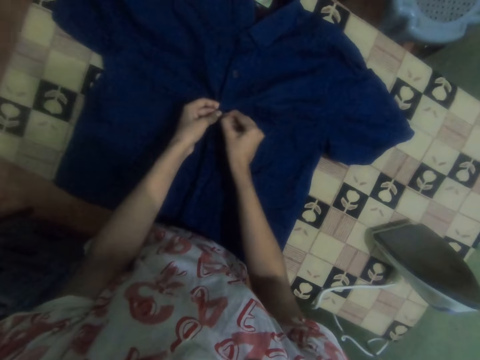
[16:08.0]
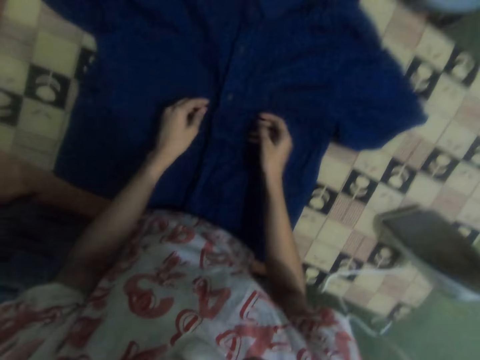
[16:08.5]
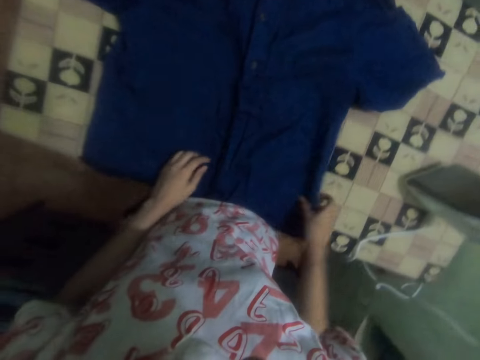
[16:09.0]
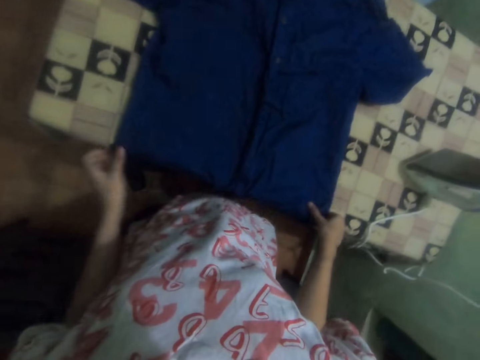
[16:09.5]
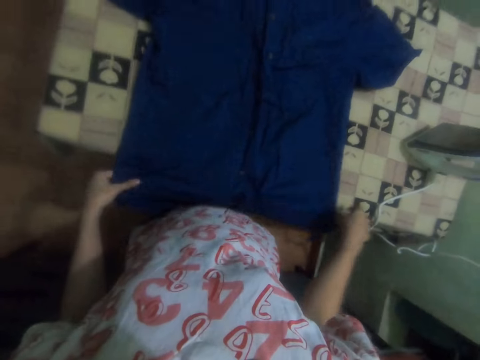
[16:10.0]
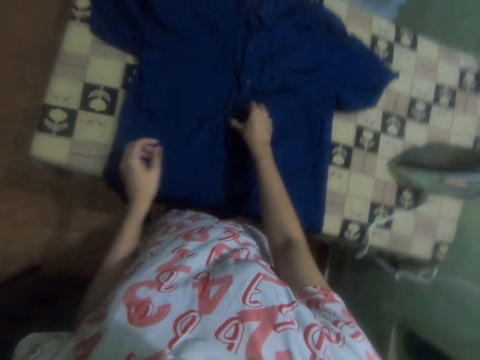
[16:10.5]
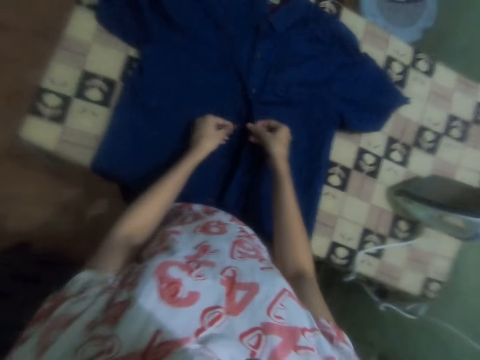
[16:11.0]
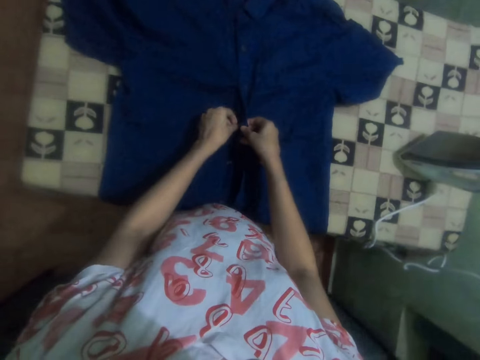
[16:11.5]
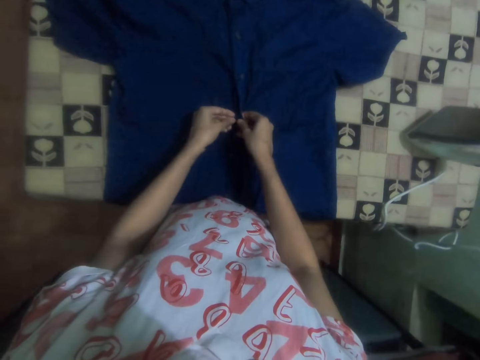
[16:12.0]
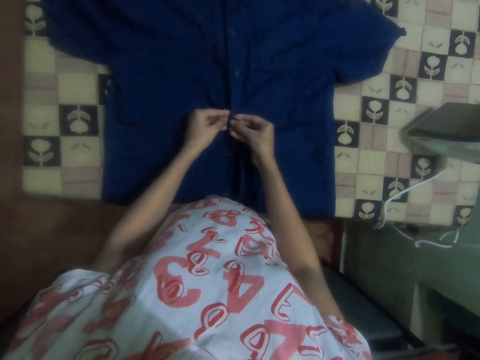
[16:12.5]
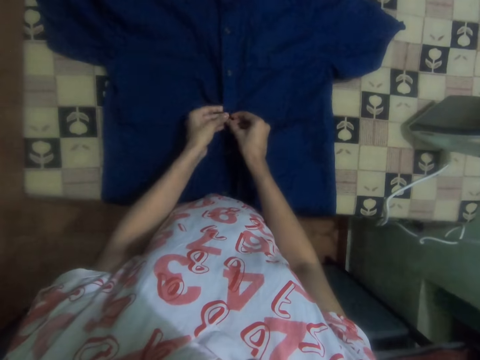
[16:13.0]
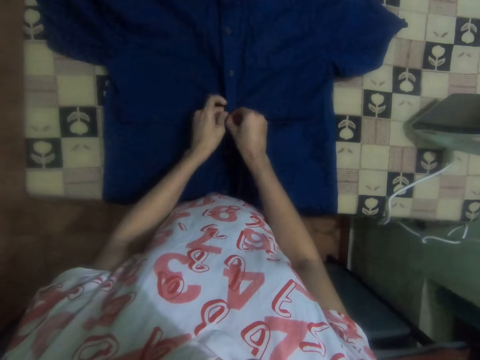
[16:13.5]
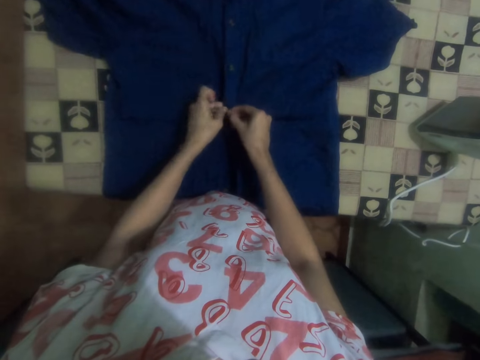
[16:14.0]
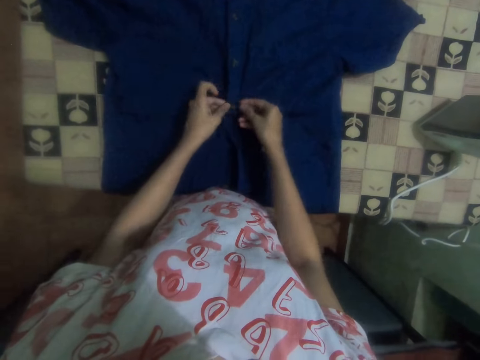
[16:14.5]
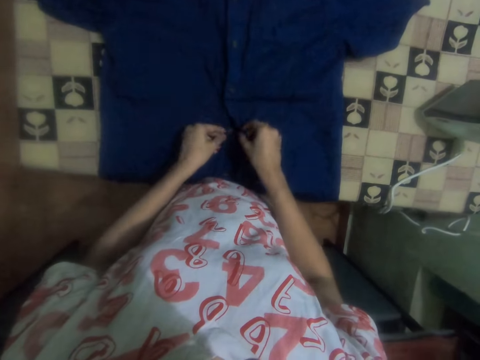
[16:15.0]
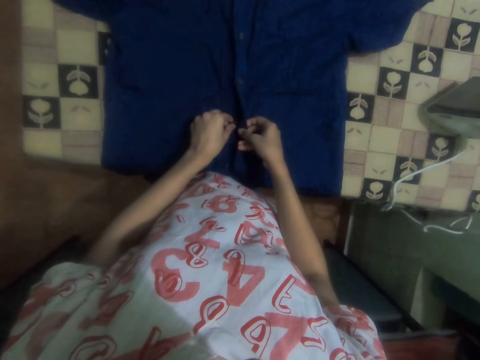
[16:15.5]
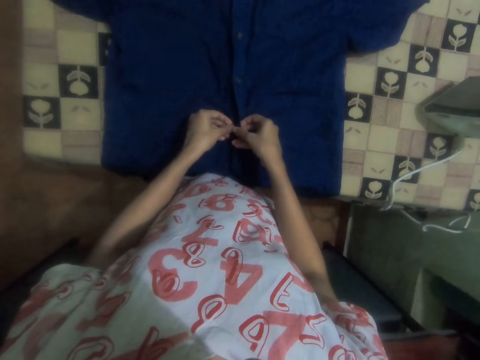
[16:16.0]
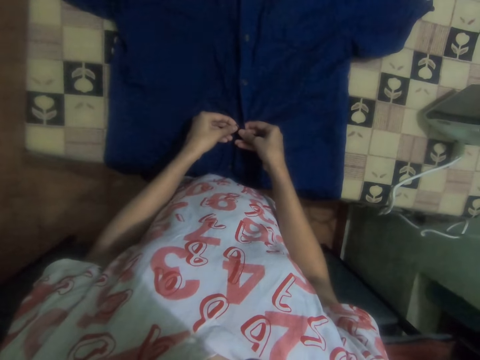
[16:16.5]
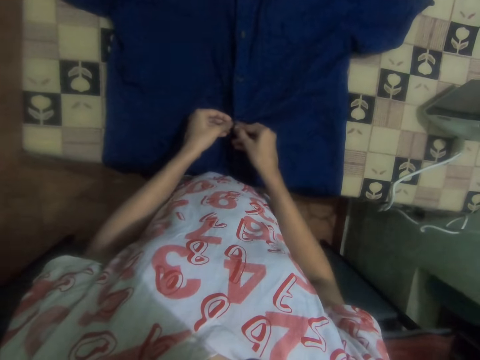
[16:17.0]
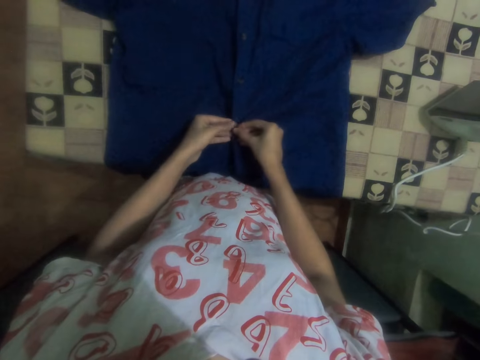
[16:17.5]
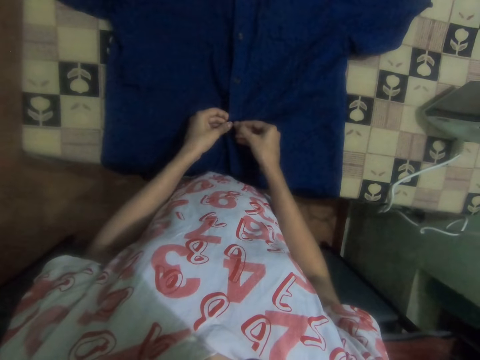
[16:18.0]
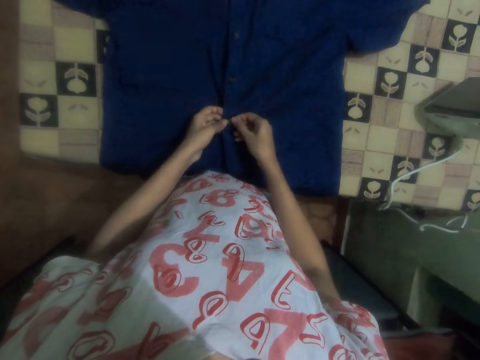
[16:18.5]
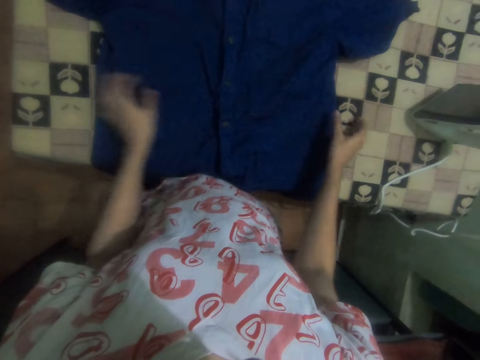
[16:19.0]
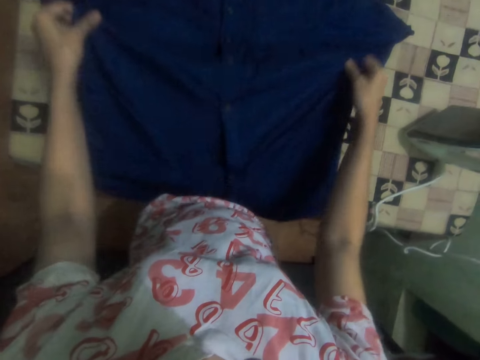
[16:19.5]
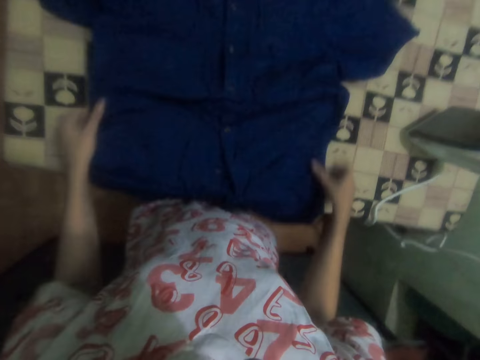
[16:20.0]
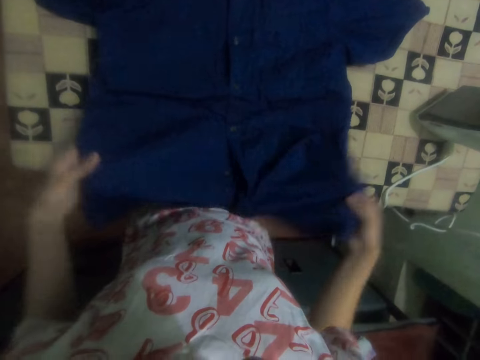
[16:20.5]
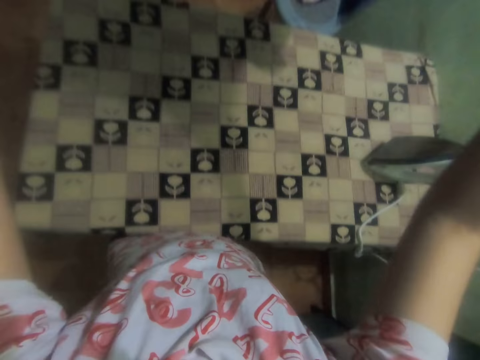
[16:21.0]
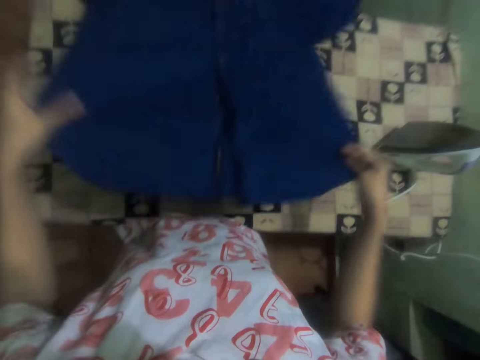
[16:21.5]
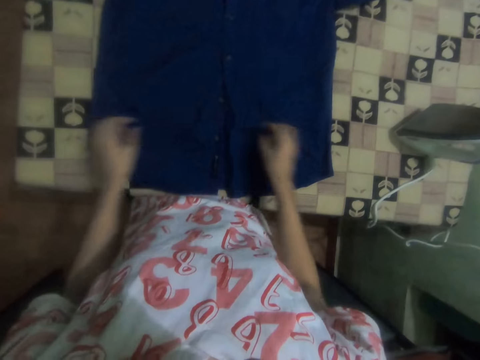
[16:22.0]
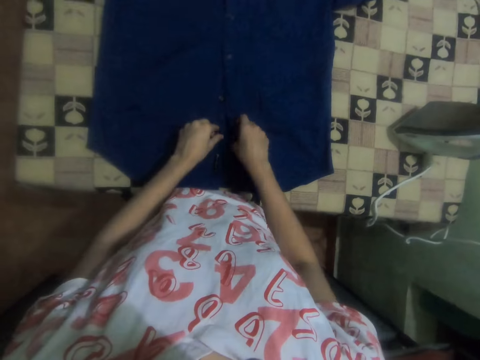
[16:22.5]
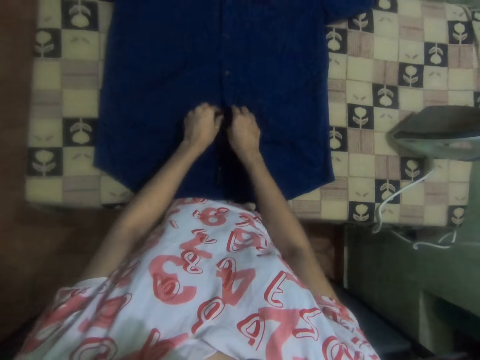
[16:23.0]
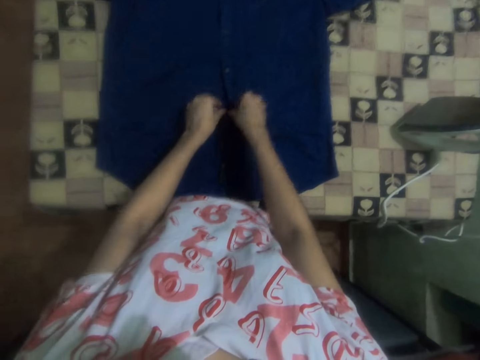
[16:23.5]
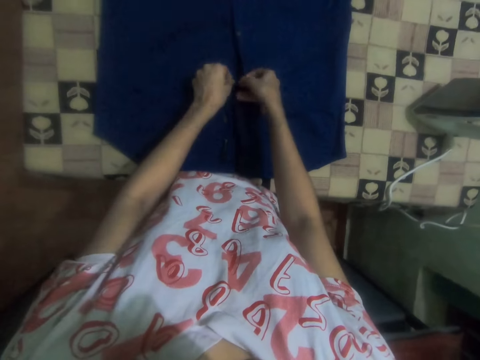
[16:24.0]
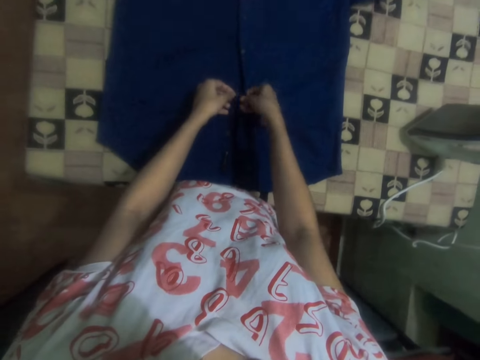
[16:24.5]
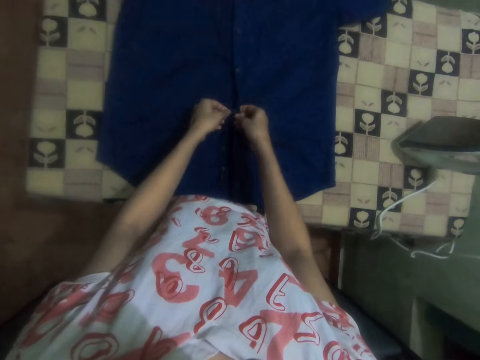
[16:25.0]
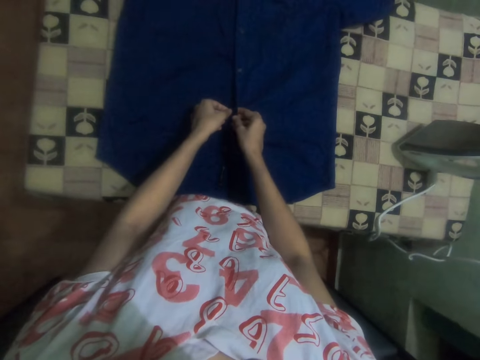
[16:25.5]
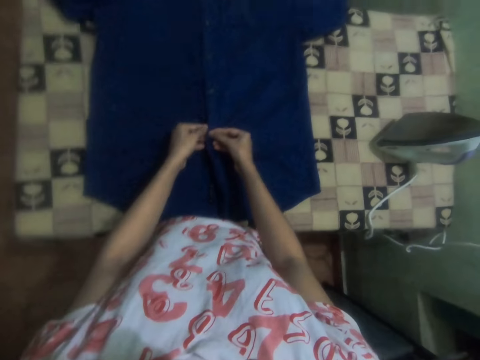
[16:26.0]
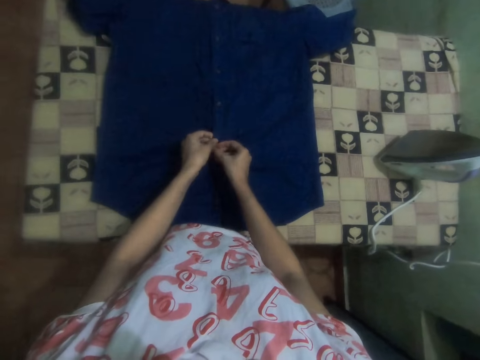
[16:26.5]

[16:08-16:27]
The camera wearer lifts the shirt. They adjust the shirt. They put the shirt on the table, touch the shirt, and close the button of the shirt.

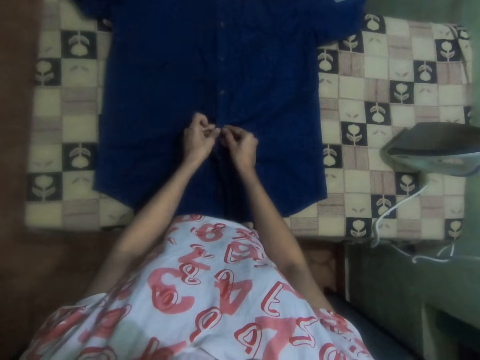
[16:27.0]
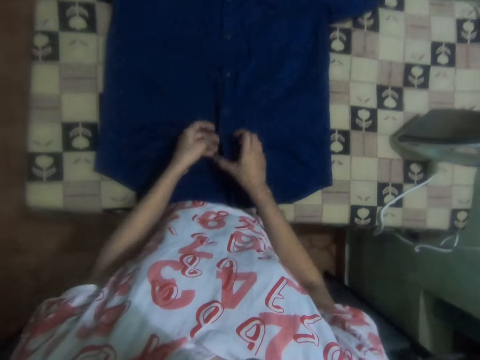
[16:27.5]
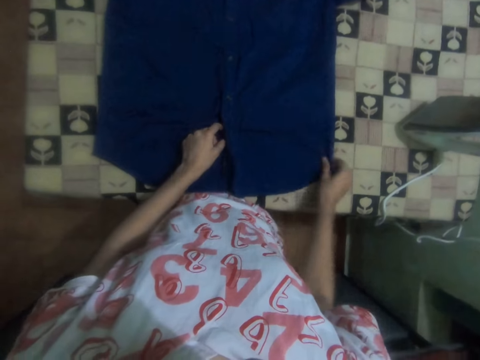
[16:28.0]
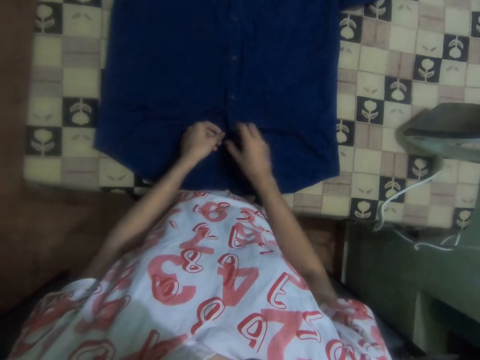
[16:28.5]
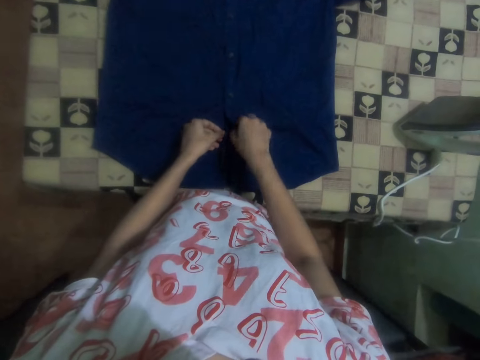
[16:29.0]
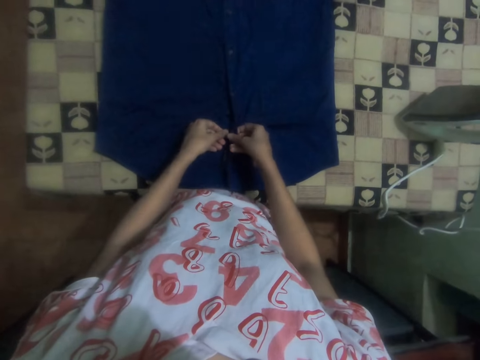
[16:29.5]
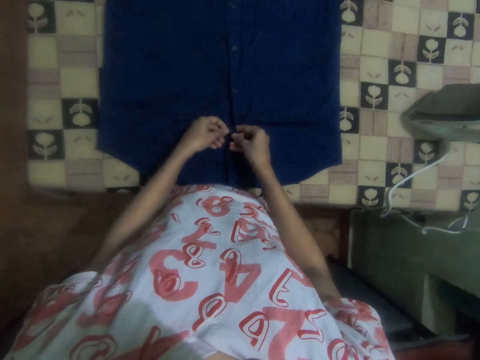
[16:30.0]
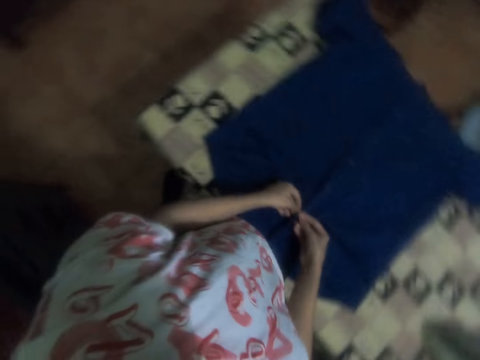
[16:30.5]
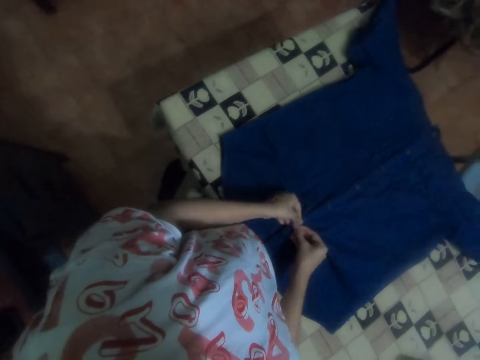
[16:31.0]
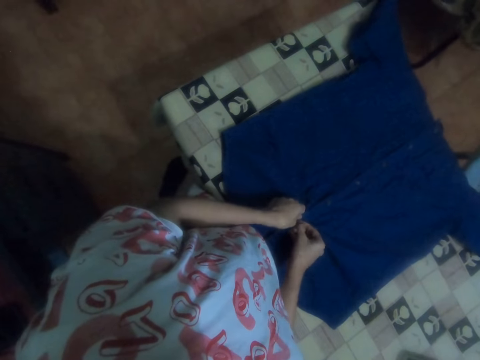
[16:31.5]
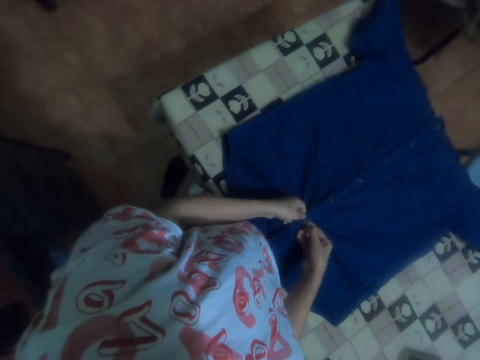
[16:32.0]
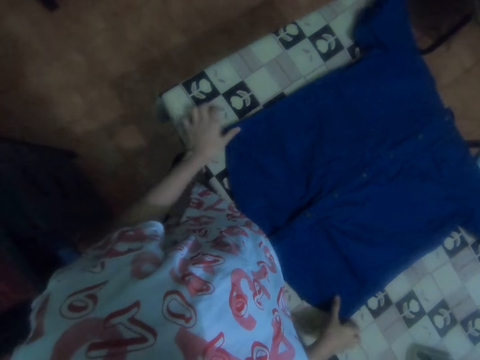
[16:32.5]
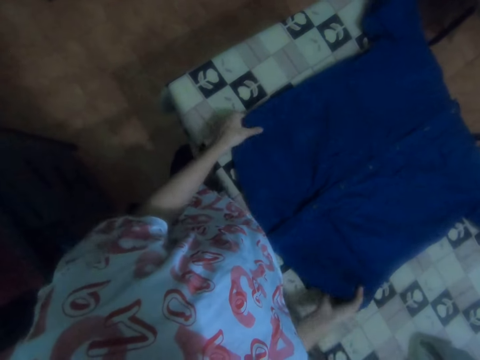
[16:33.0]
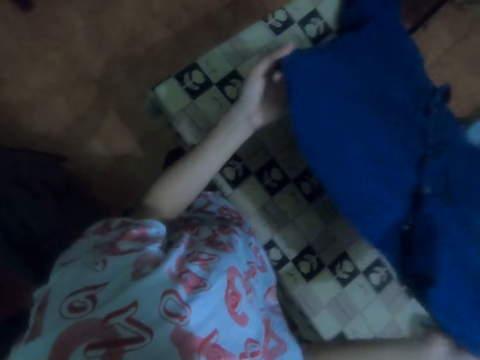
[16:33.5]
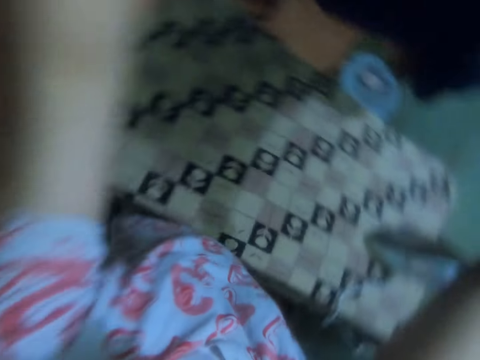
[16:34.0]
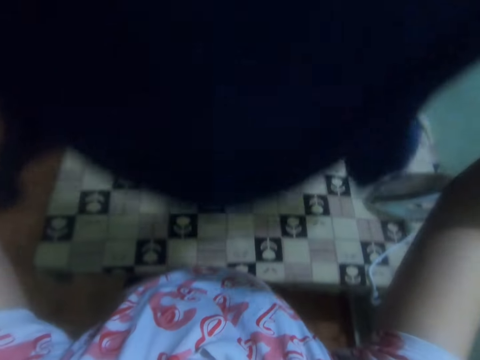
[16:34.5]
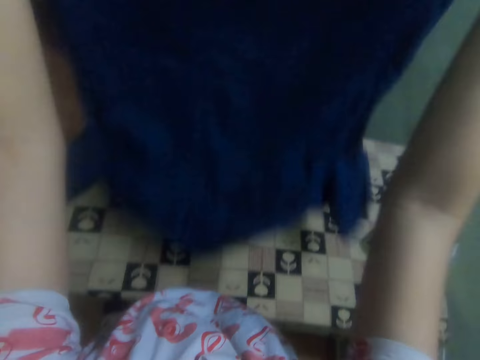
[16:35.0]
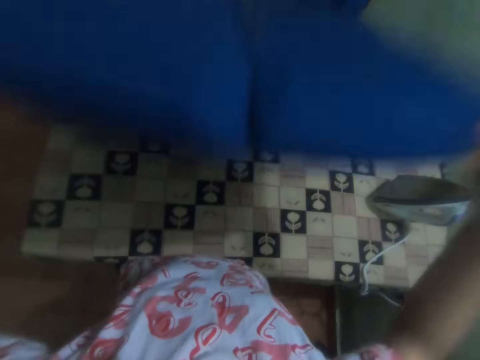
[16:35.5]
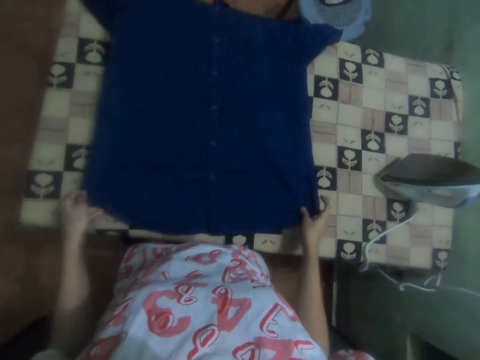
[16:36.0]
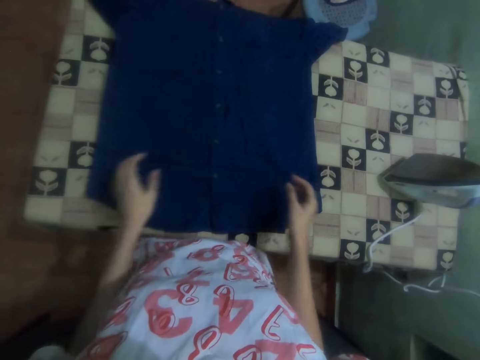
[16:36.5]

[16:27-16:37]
The camera wearer looks around. They lift the shirt. They put the shirt on the table.
